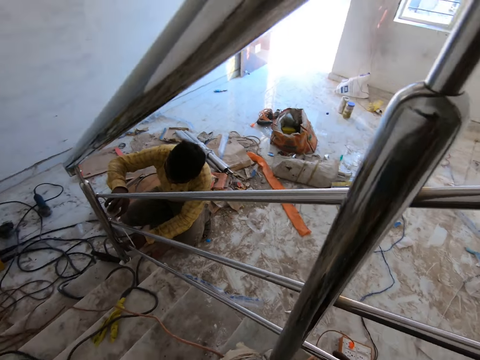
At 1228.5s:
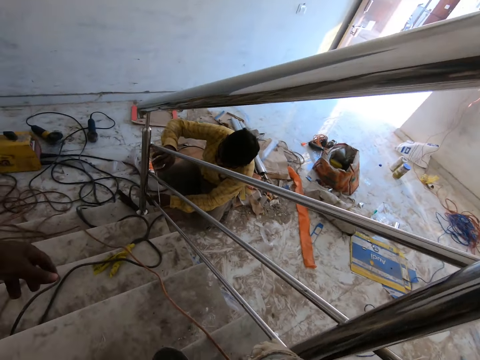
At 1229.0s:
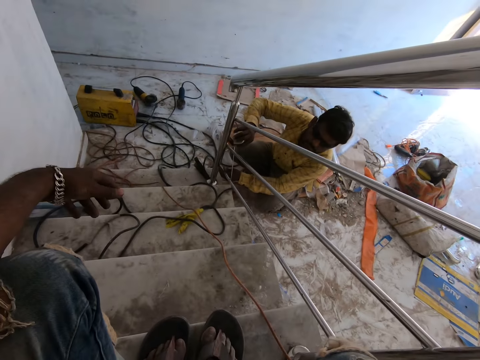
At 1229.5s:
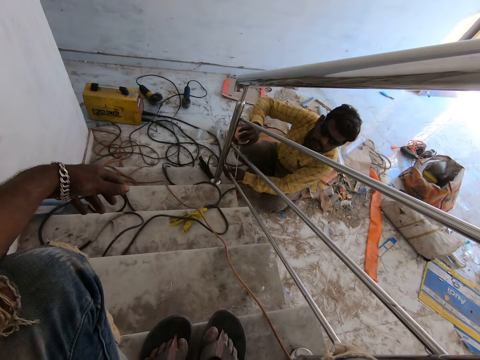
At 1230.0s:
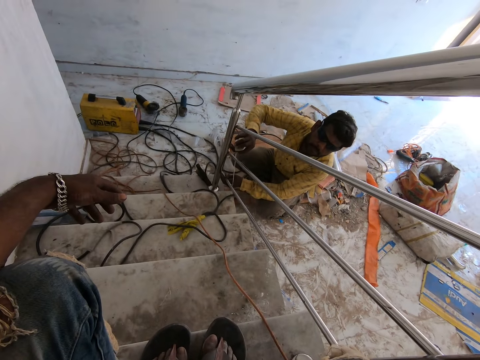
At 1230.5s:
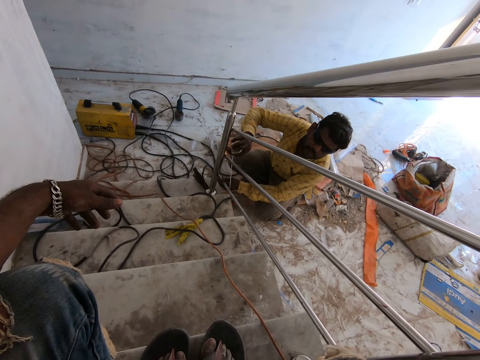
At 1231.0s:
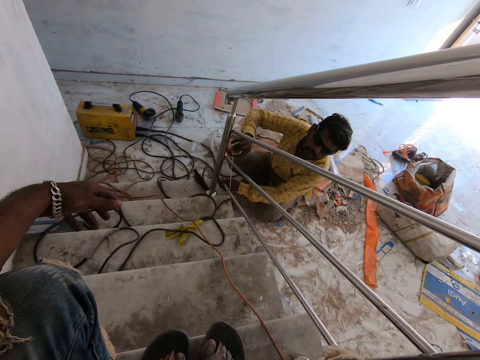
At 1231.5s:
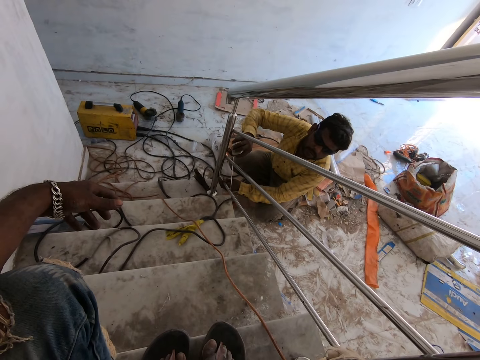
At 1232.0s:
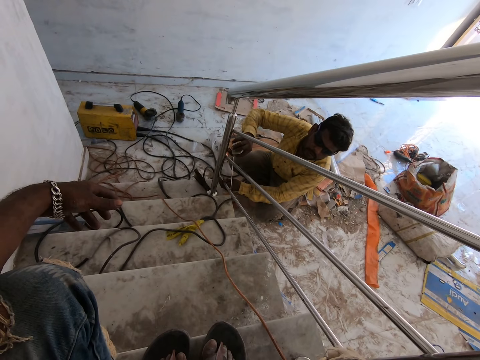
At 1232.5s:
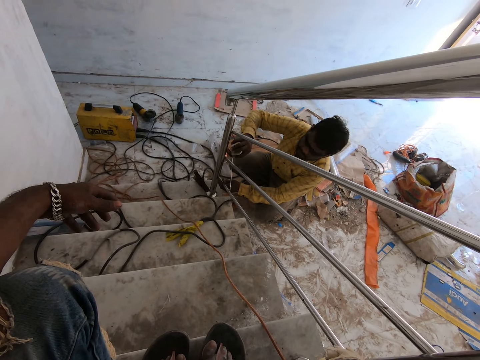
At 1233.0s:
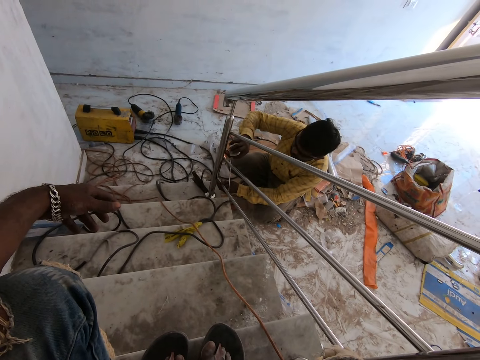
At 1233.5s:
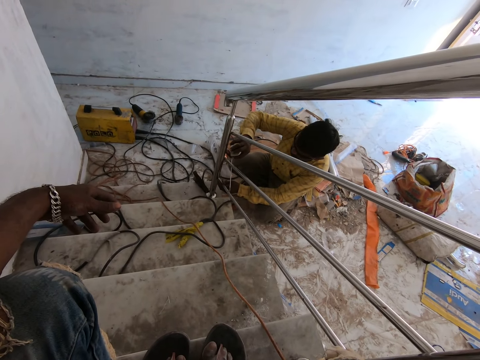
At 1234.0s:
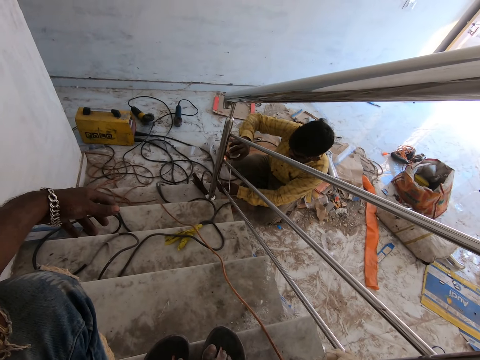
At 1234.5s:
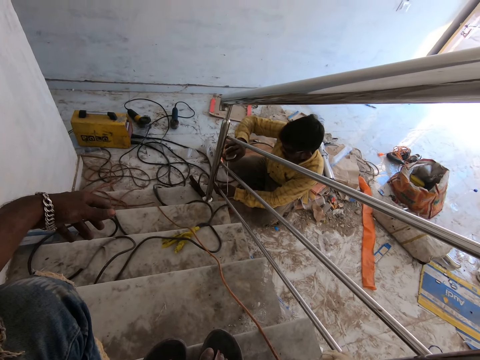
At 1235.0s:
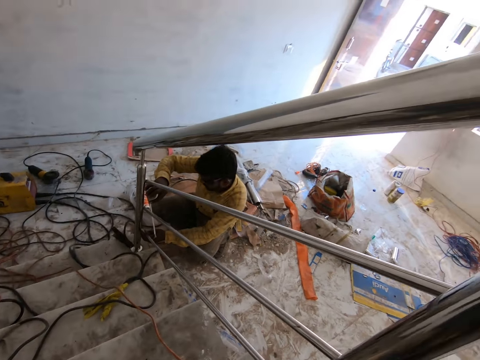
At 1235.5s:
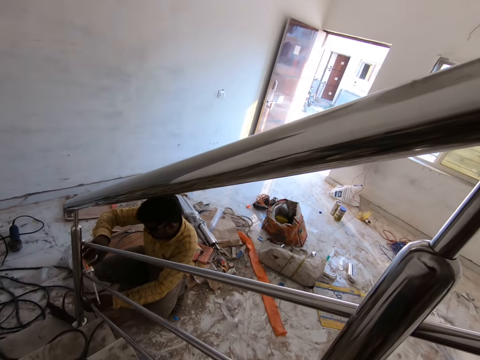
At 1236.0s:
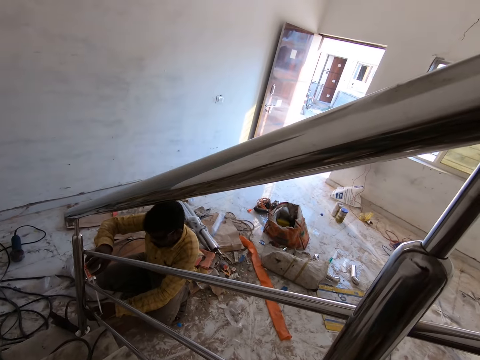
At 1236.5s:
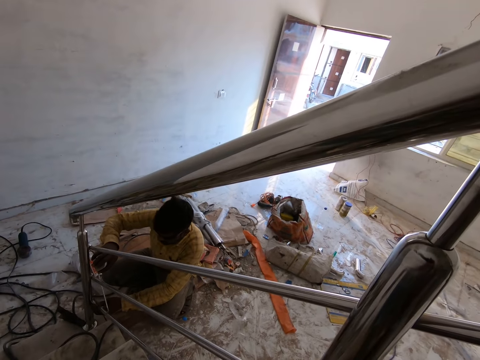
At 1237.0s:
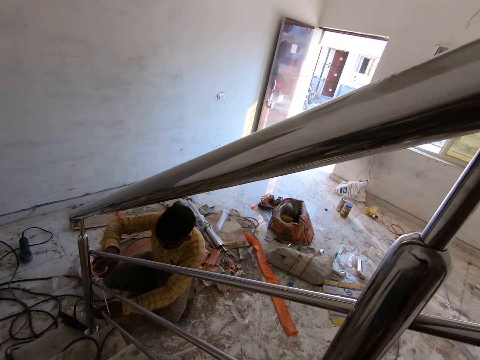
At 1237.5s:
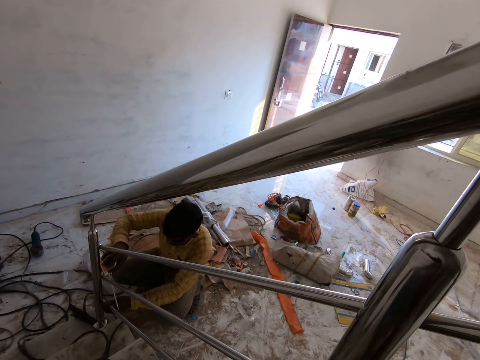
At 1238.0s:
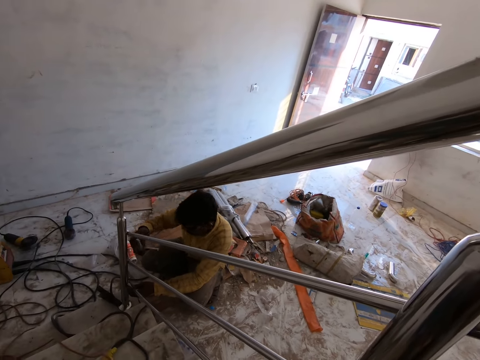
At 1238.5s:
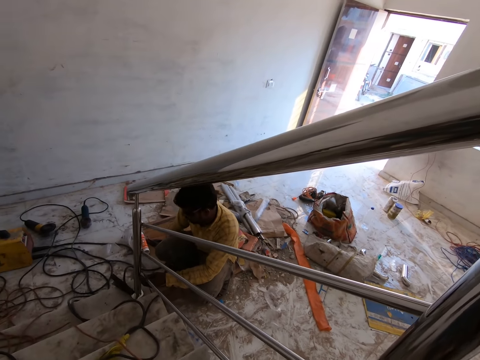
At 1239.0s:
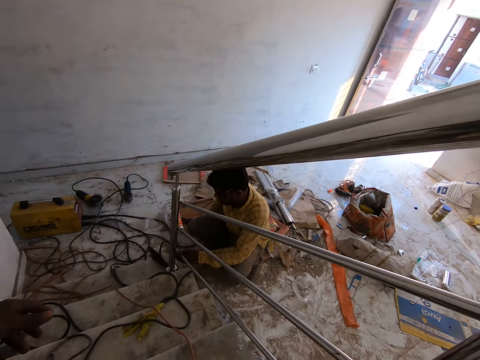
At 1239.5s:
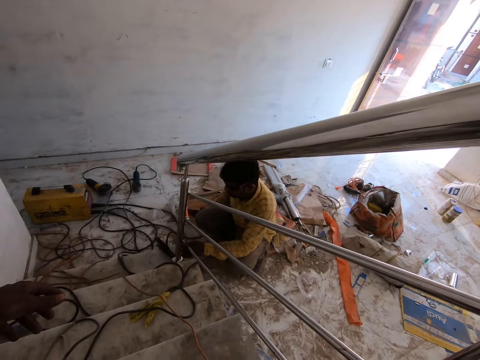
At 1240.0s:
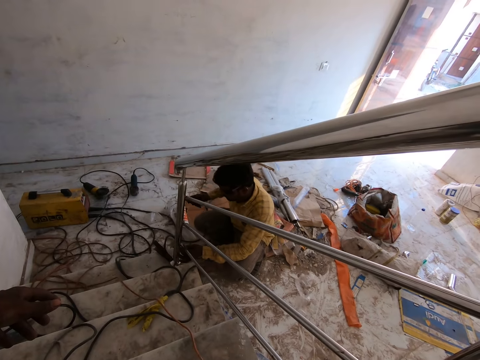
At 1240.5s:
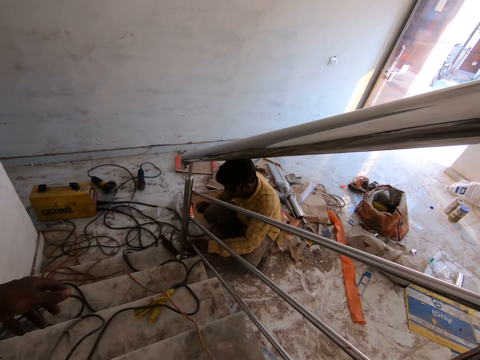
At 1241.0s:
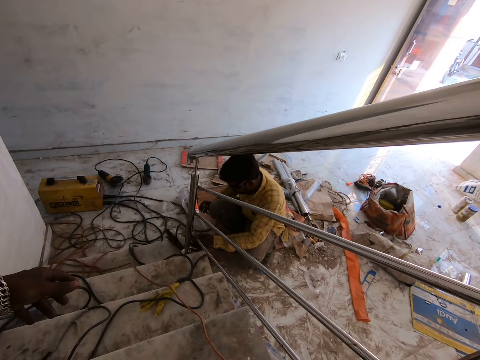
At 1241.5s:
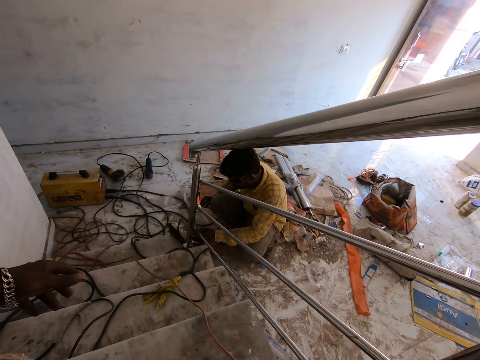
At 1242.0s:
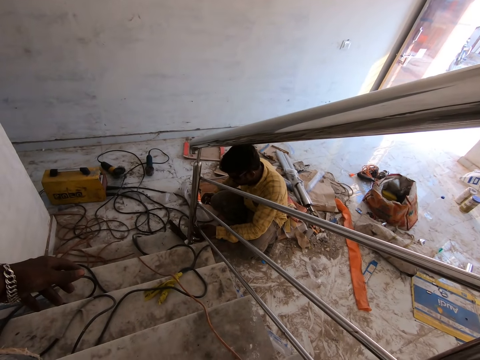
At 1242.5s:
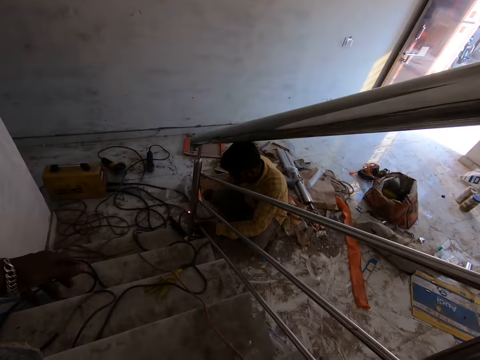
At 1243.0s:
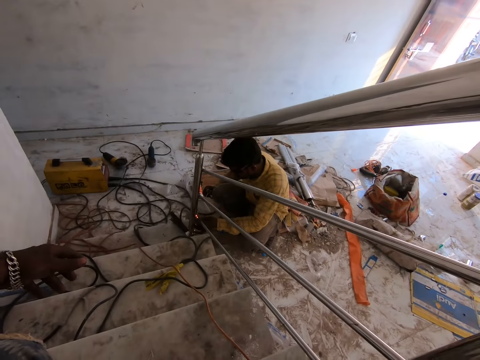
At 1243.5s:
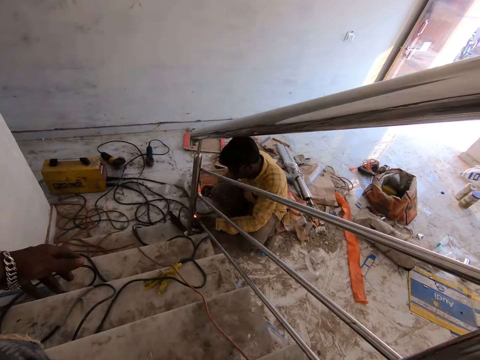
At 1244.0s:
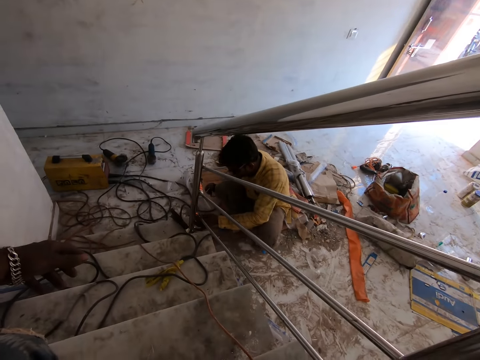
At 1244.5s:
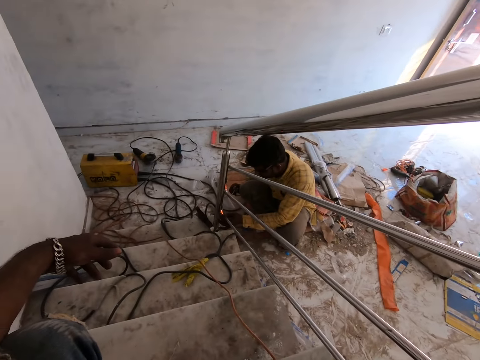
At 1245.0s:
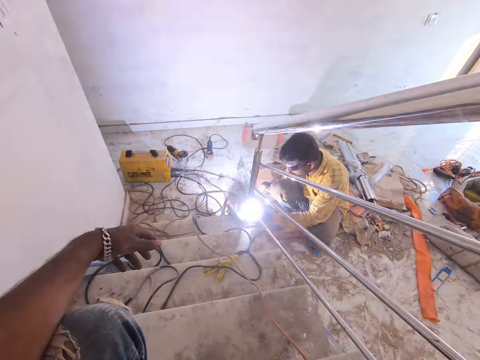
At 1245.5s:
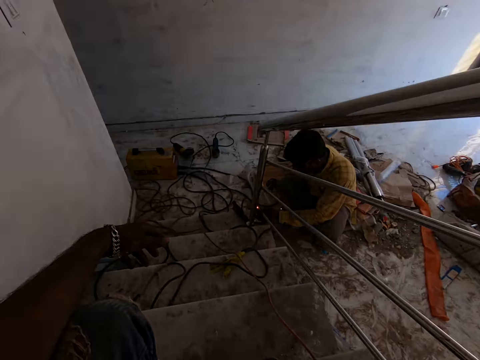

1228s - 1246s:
The camera wearer straightens the left hand. A man measures the stair rail or baluster. The man converses with the camera wearer. The man puts a measuring tape on the floor. The man picks up the electrode holder from the carton with his right hand and welds the metal tube to the baluster with the electrode stick connected to the electrode holder in his right hand.

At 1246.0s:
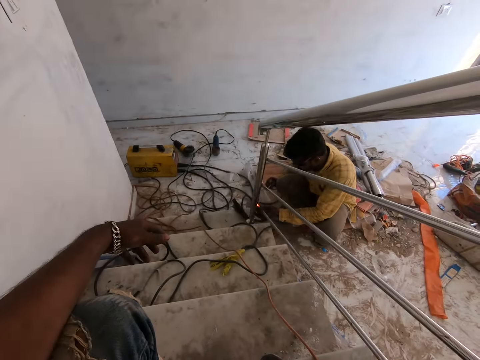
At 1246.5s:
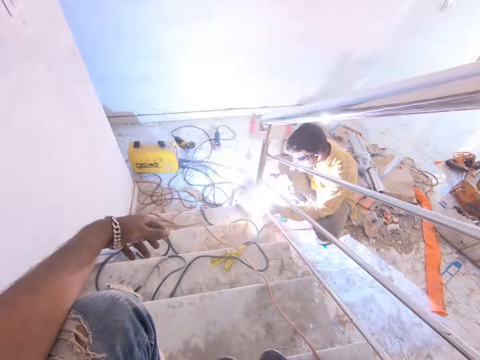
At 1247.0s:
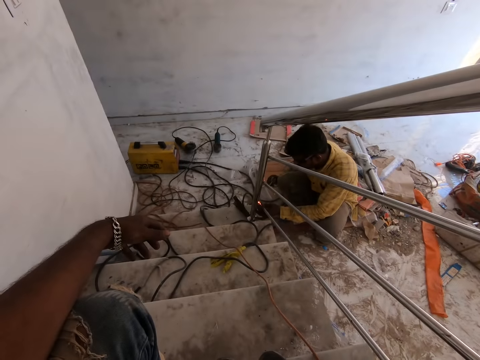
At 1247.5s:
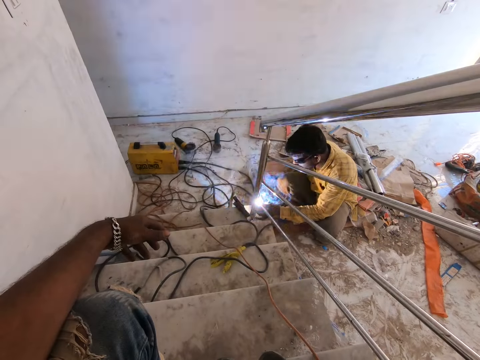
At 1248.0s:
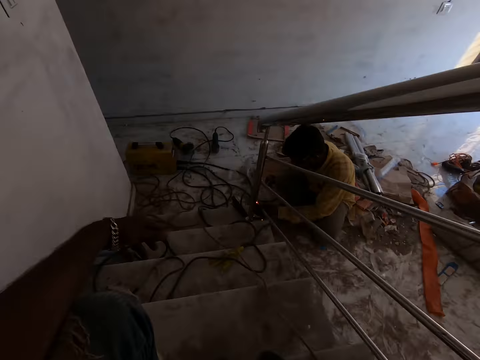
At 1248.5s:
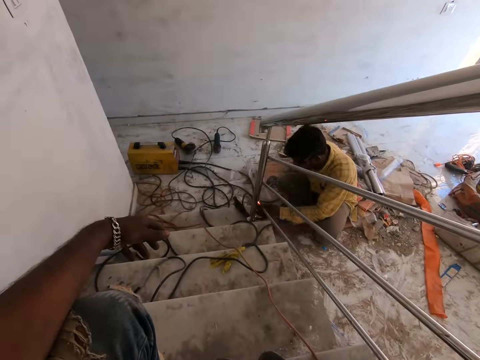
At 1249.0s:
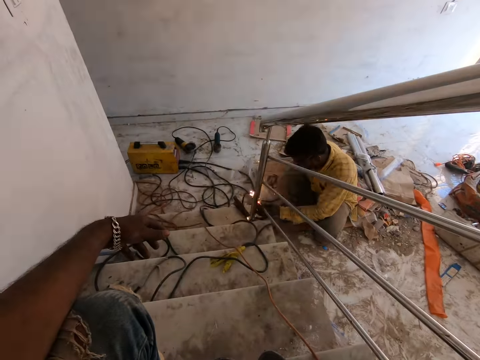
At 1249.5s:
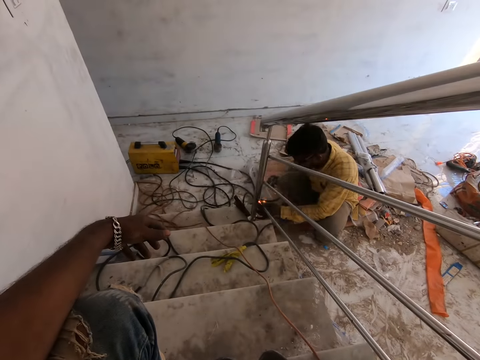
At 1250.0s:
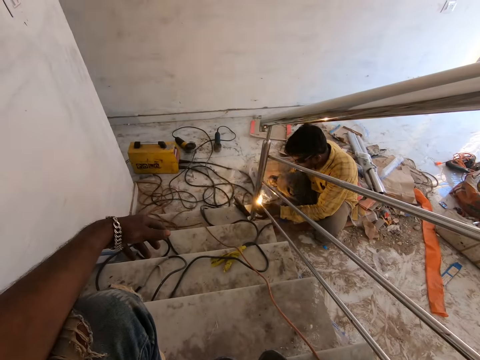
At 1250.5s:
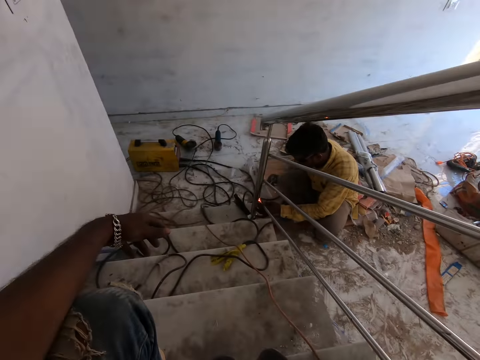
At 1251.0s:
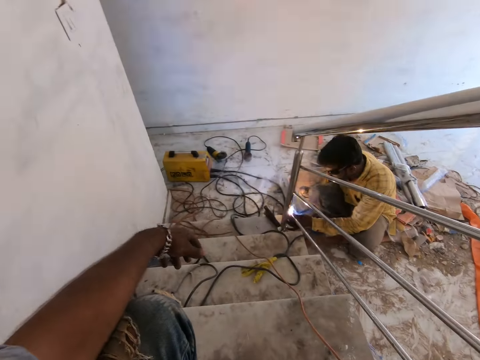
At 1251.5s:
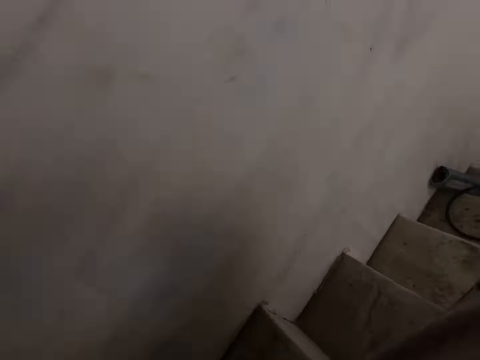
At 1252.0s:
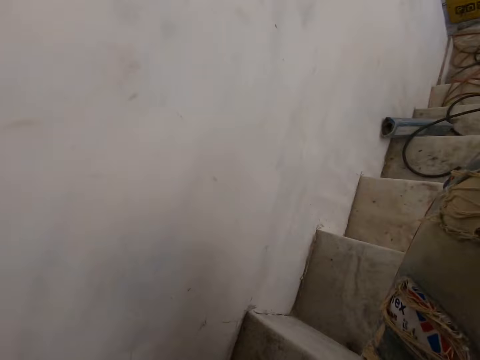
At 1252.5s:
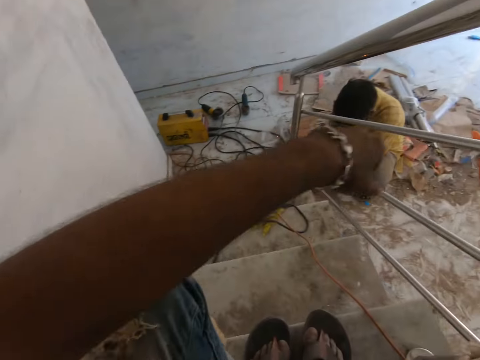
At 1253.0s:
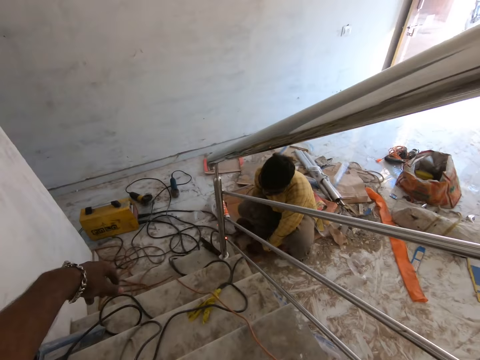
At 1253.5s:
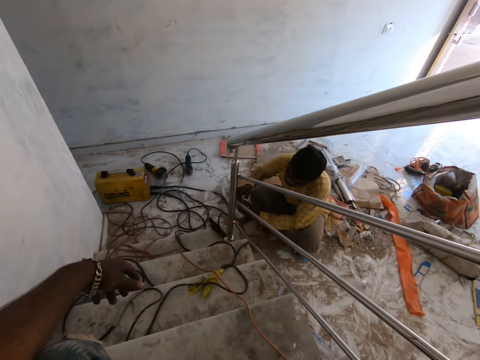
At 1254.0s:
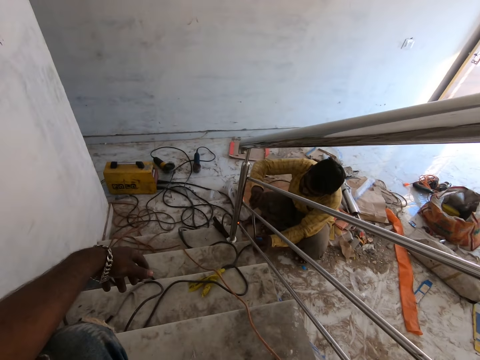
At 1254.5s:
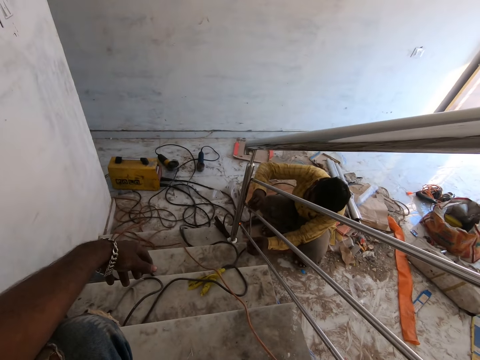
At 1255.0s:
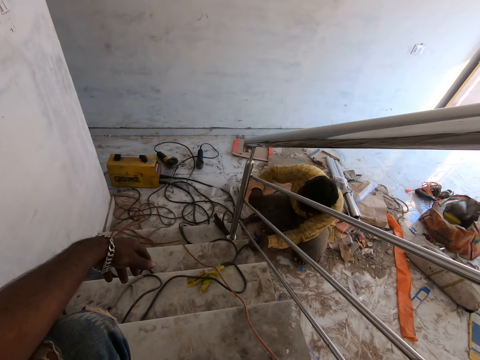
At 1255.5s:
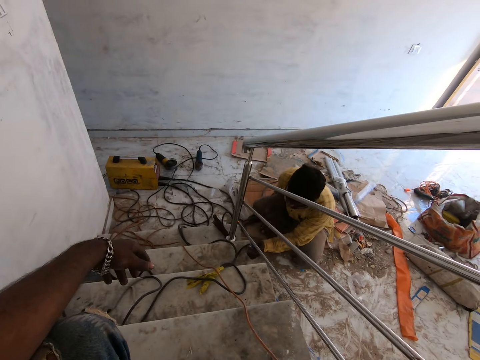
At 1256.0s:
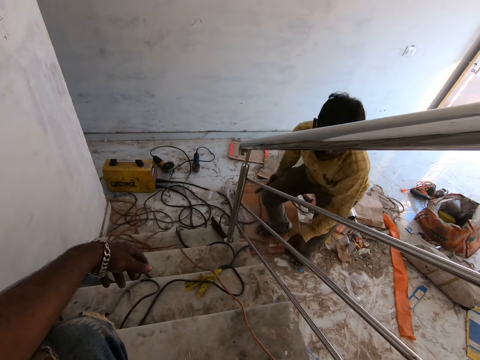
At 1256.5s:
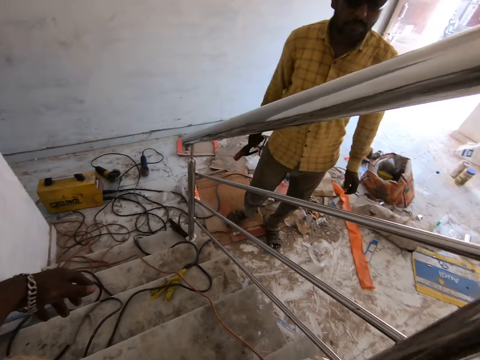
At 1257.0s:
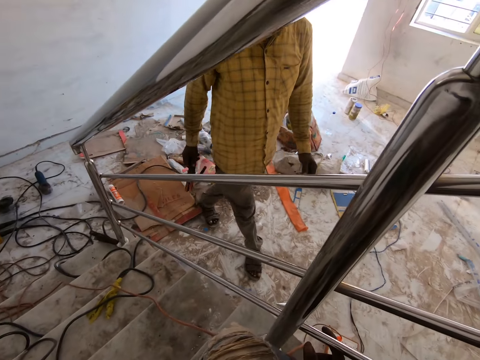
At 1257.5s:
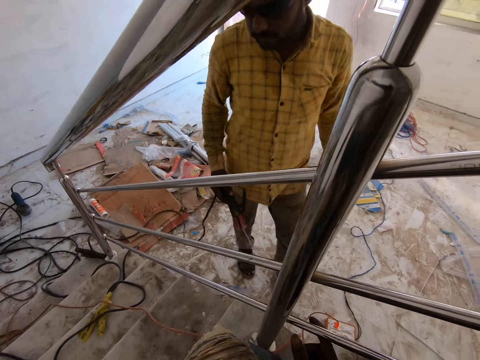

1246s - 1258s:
The camera wearer looks around. The man drops the electrode holder on the carton with his right hand. He picks up a measuring tape on the floor, draws out the blade of the tape measure in his left hand with his right hand, and measures the metal tubes with the tape measure in his right hand. He picks up the electrode holder from the carton with his right hand and walks in the room.
